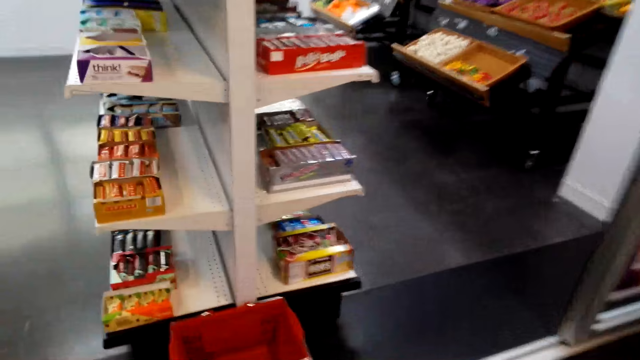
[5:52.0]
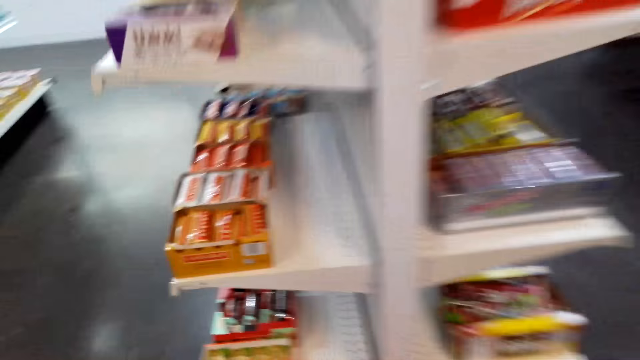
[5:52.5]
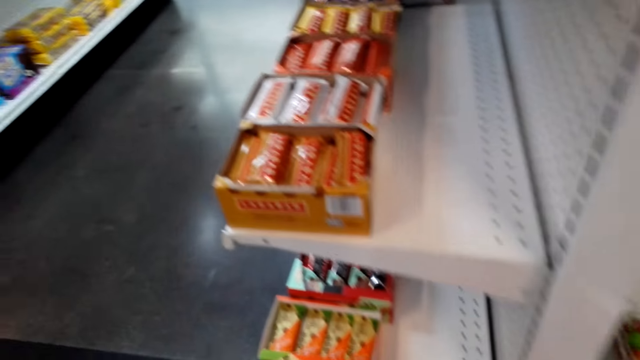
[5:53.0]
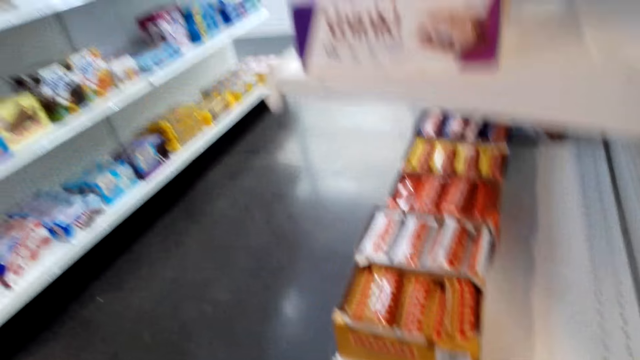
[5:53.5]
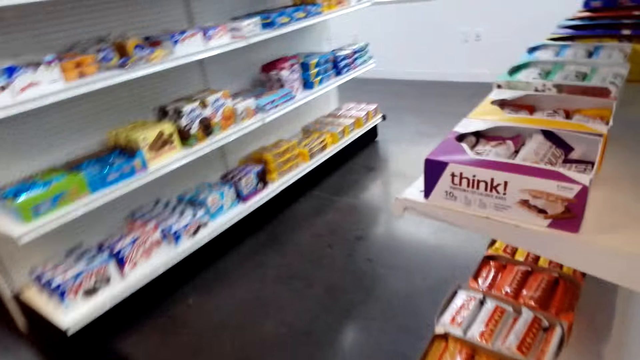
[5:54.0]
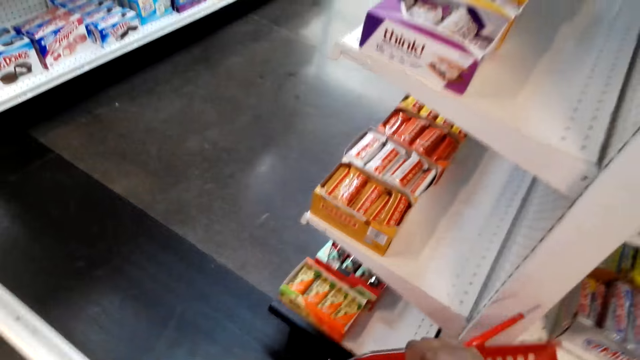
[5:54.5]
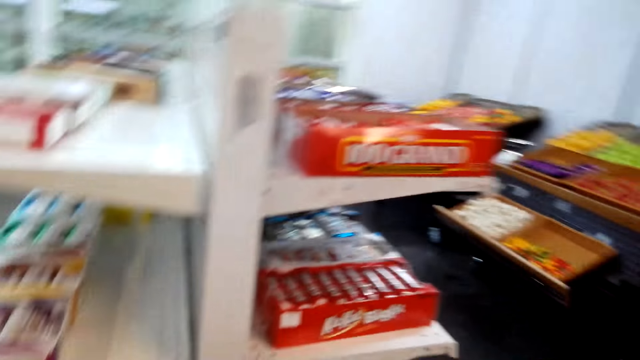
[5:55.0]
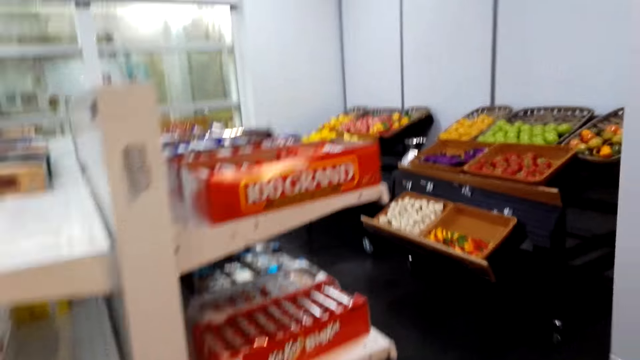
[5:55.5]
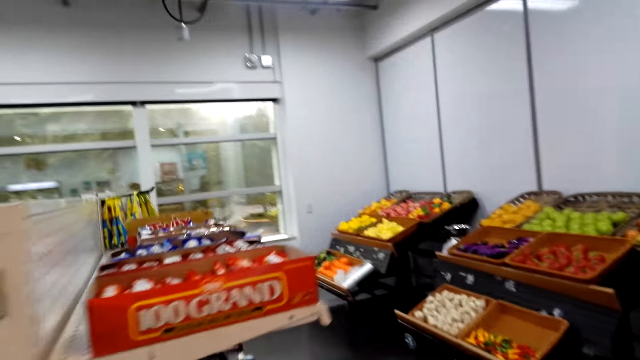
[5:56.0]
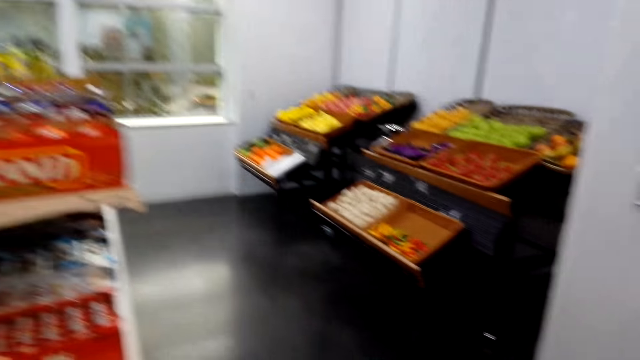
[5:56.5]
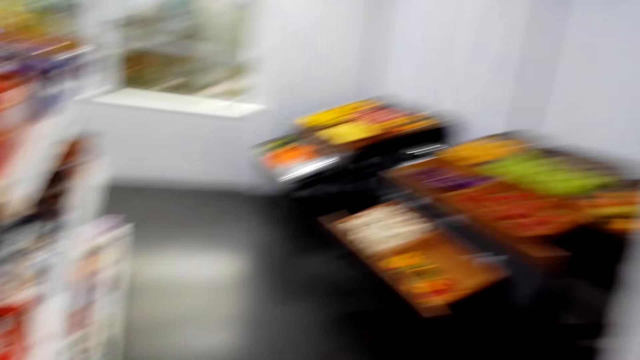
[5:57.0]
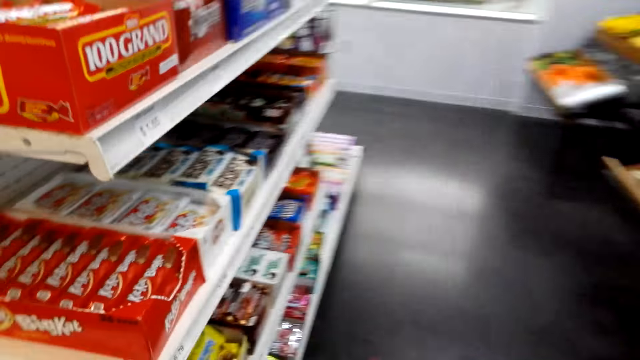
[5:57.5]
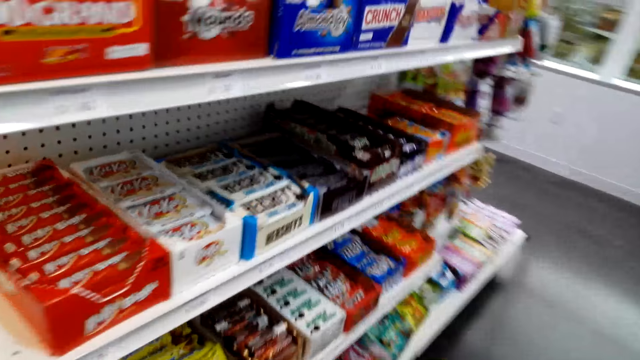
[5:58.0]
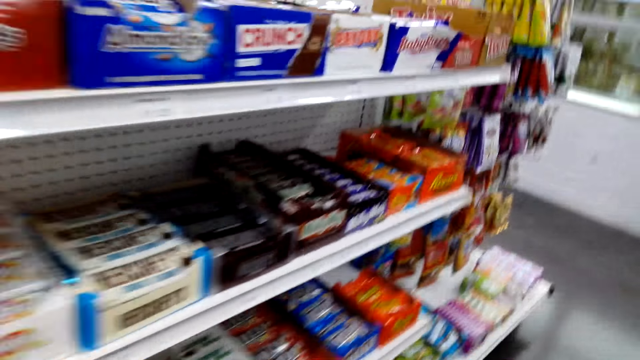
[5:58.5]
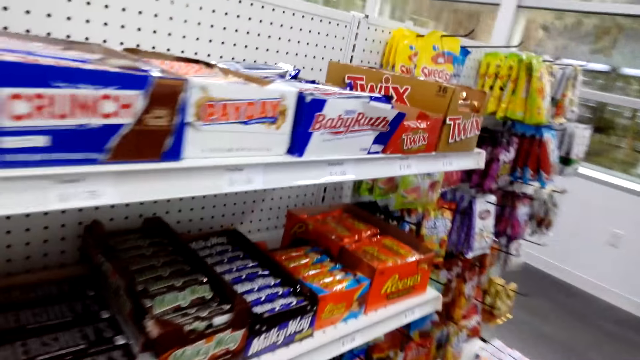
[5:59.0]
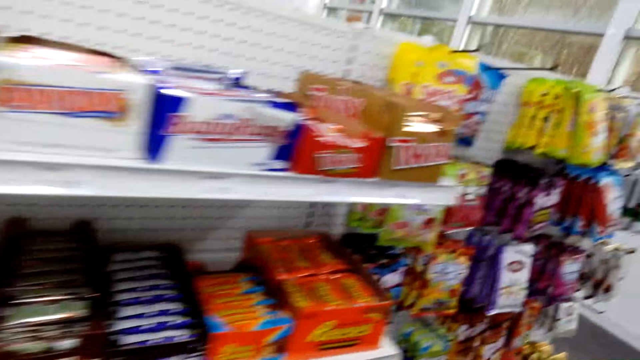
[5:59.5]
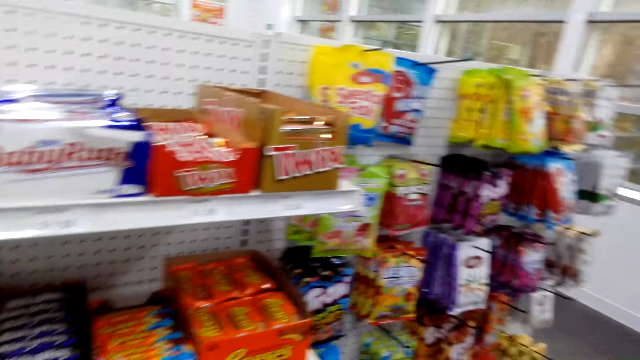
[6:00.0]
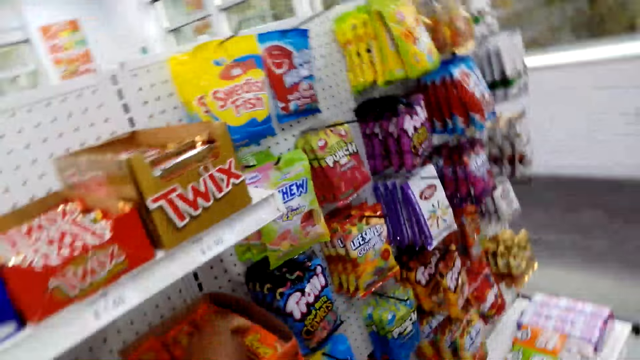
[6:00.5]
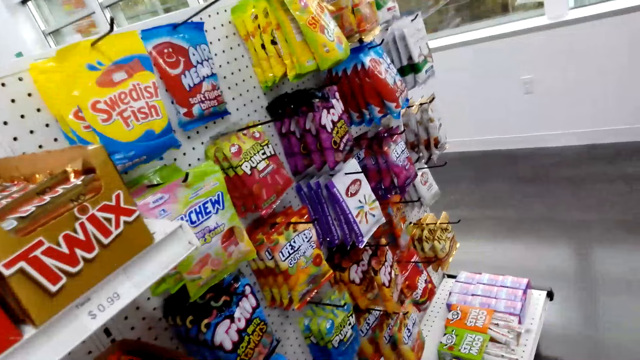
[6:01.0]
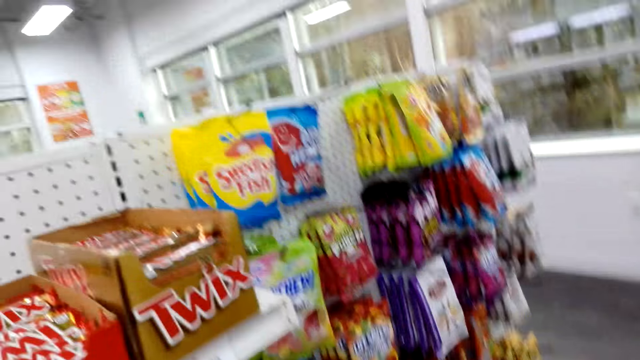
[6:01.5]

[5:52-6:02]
The camera wearer walks towards the shelf. They pick up the shopping basket or basket carrier. They walk around. They look at the products at the shelves. They walk beside the shelf.

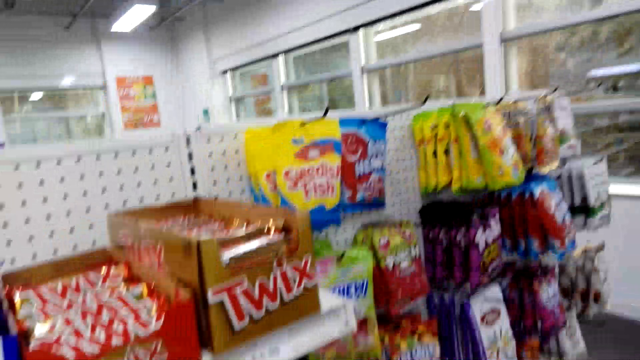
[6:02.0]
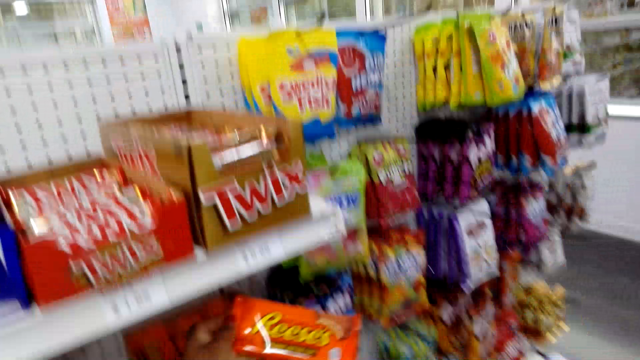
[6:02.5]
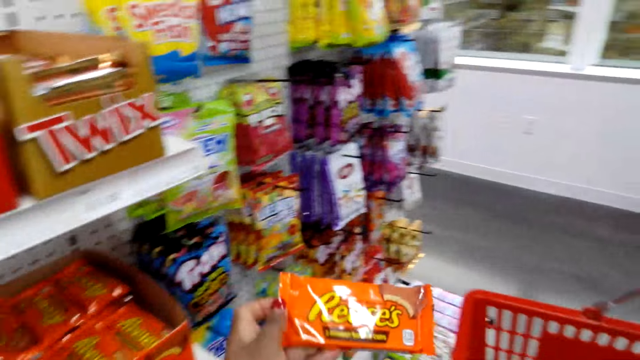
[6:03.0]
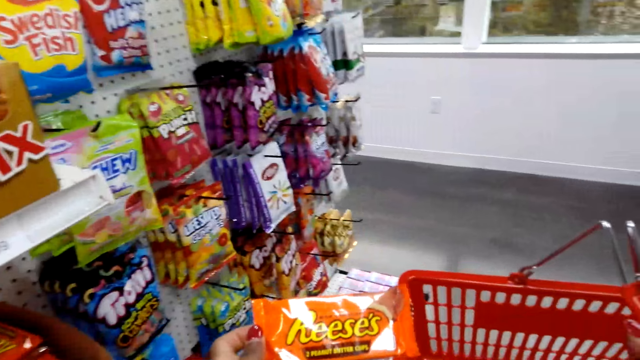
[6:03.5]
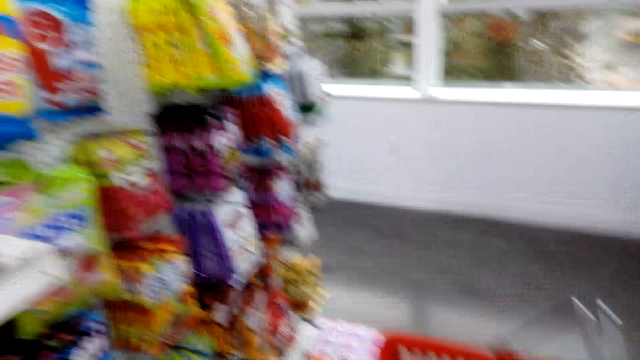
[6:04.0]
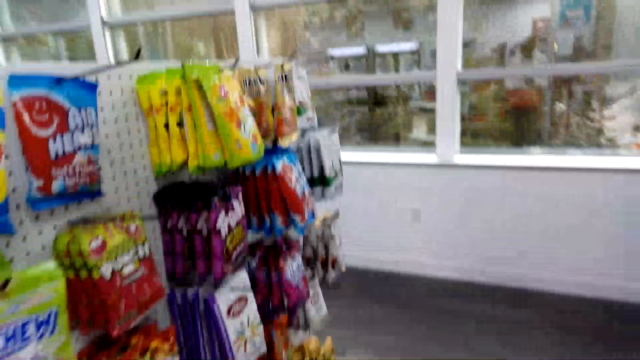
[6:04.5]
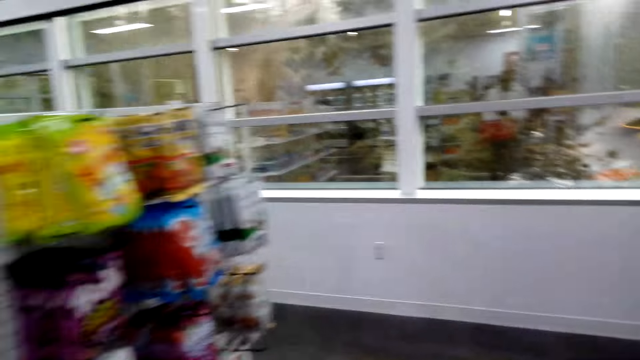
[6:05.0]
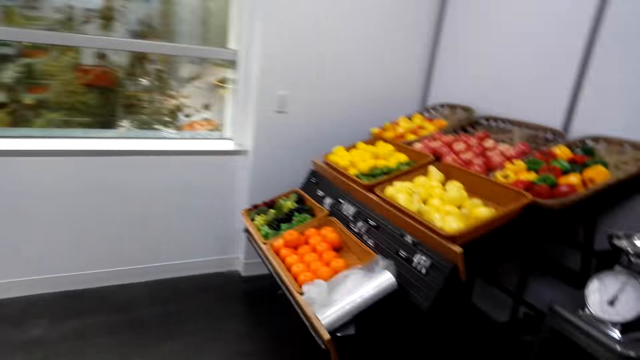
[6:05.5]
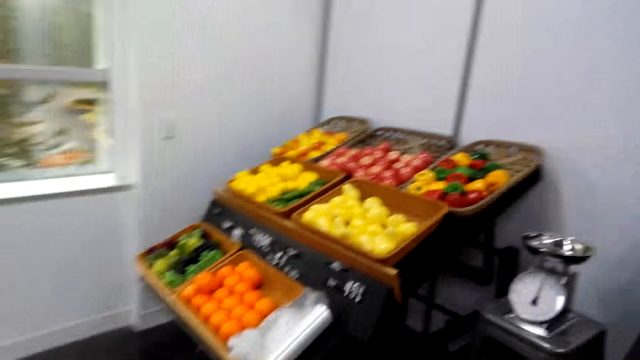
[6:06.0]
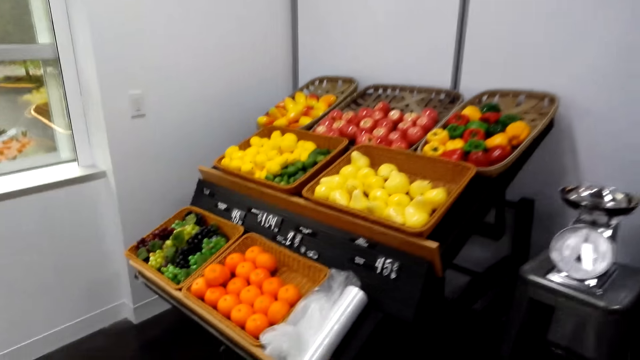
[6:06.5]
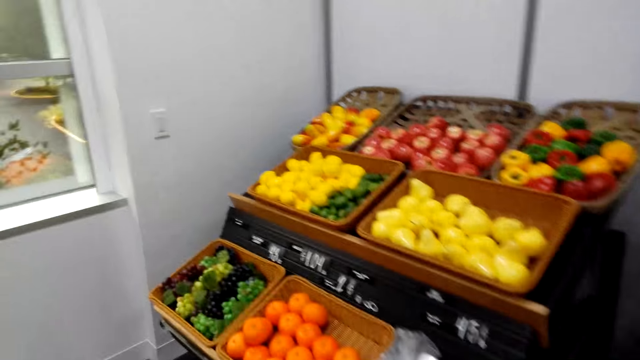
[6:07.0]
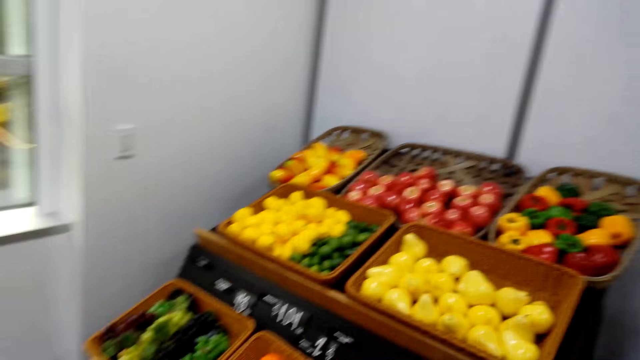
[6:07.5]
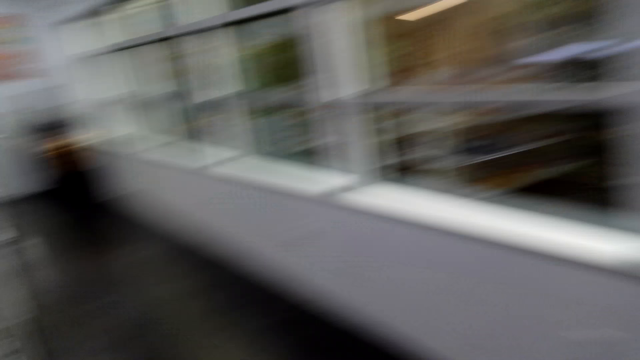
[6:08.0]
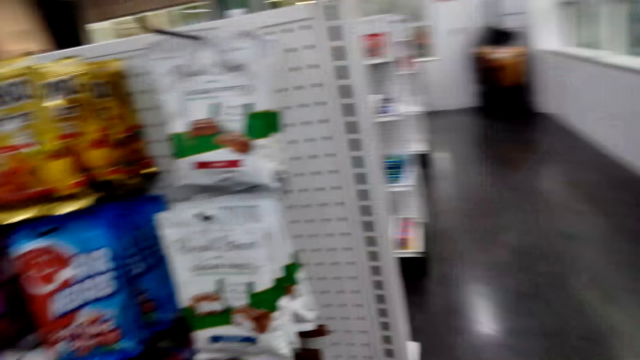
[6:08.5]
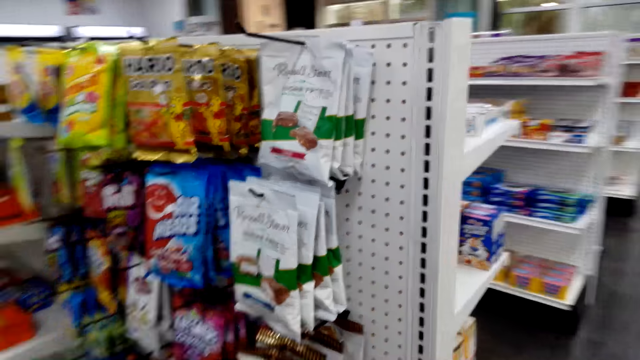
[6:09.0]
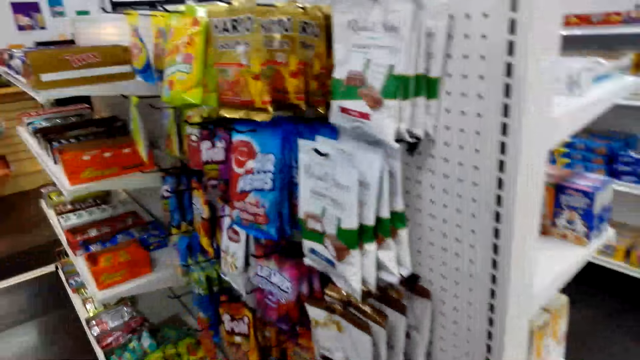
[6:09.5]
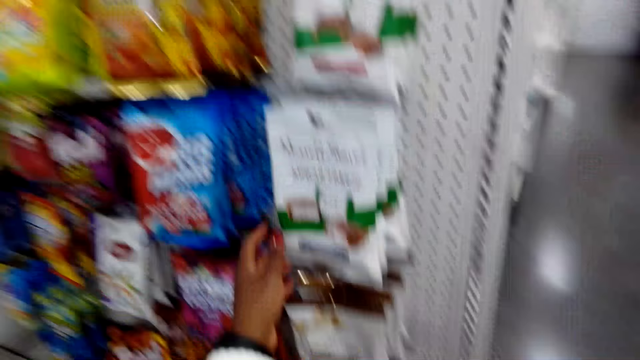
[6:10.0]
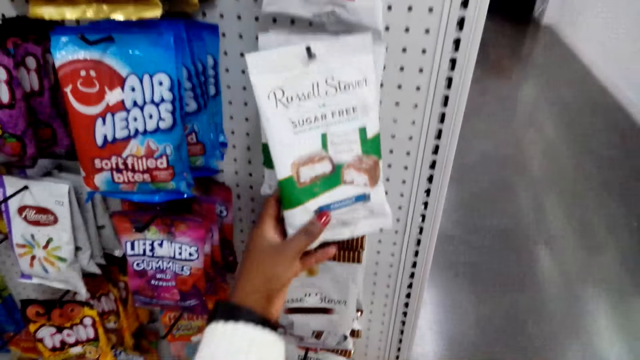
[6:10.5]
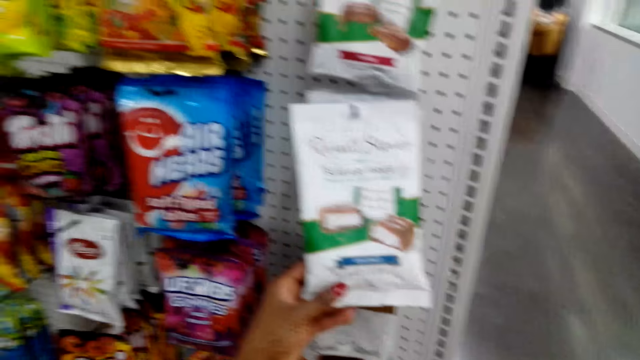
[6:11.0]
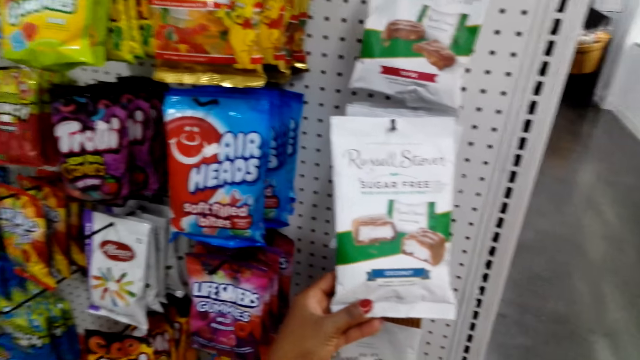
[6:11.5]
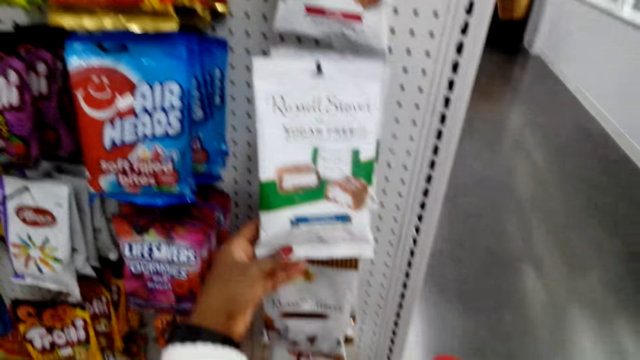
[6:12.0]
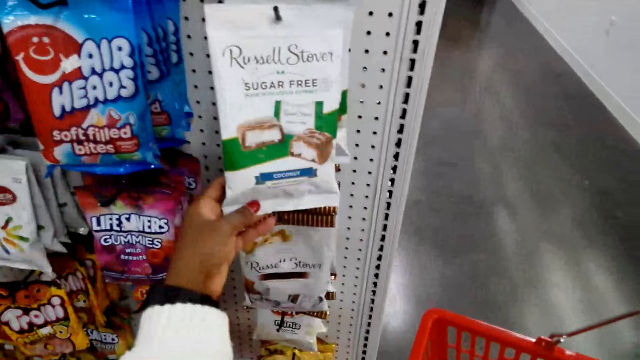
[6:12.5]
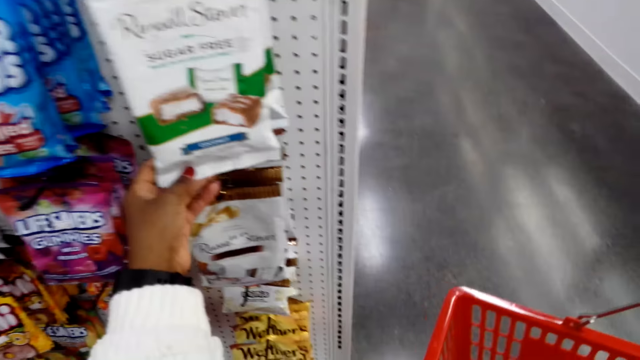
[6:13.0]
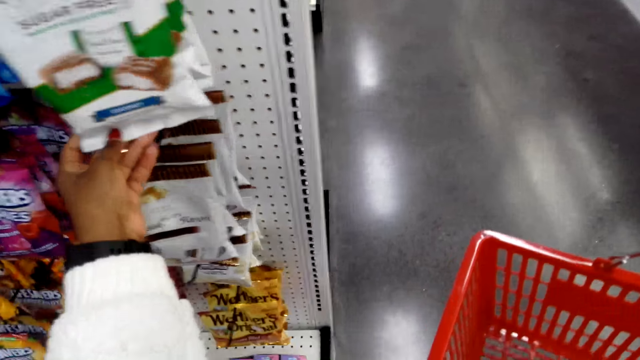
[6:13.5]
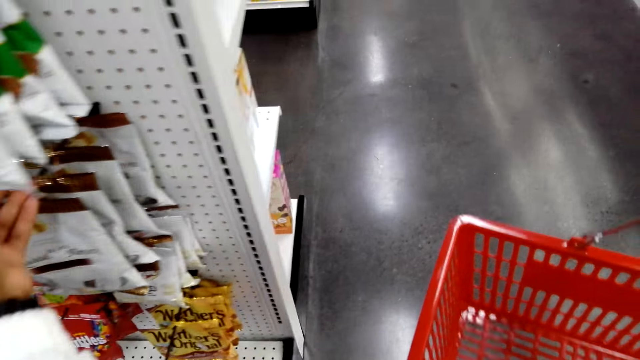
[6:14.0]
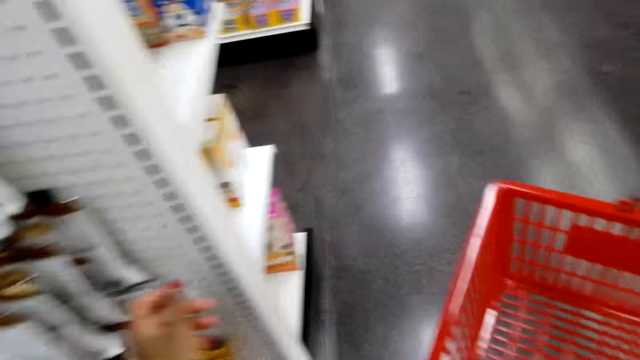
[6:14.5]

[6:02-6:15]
The camera wearer takes a peanut butter packet. They look at the product. They put the peanut butter packet in the basket carrier. They walk around and look at the fruits. They walk towards the fruits and turn around. They look at the sugar and touch the sugar. They touch a snack packet.
